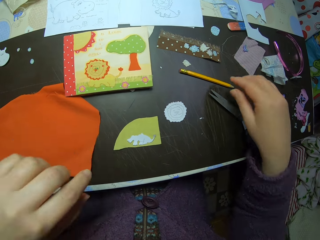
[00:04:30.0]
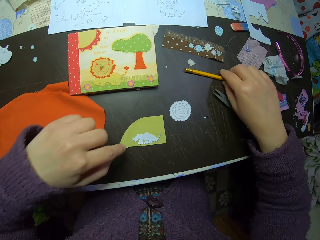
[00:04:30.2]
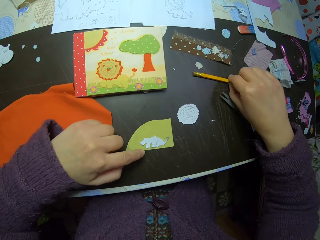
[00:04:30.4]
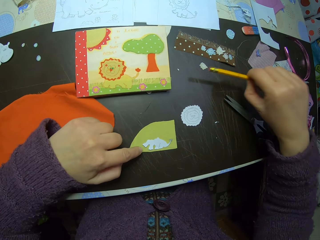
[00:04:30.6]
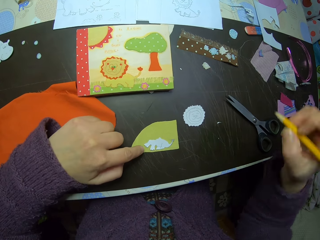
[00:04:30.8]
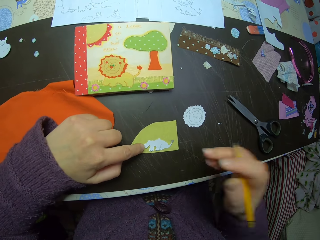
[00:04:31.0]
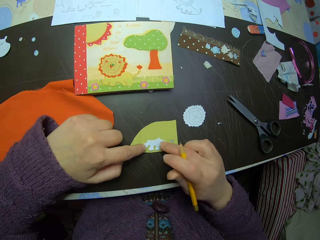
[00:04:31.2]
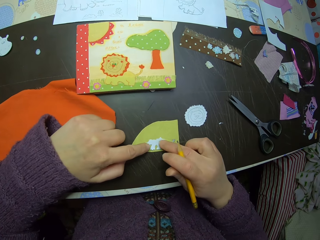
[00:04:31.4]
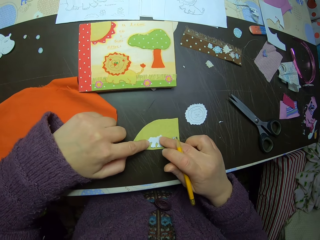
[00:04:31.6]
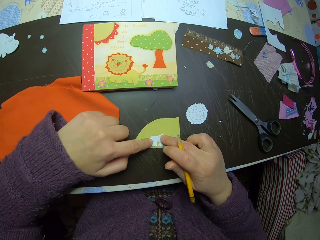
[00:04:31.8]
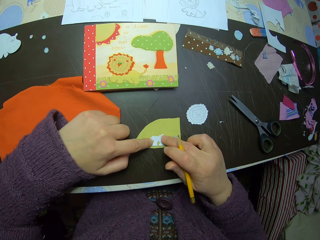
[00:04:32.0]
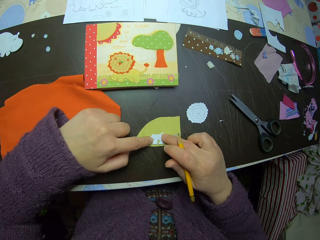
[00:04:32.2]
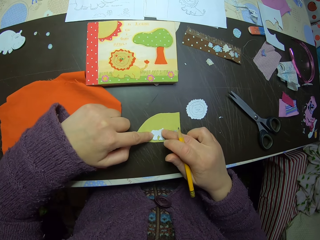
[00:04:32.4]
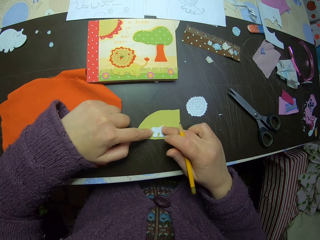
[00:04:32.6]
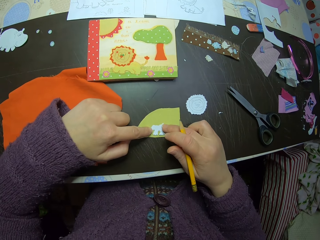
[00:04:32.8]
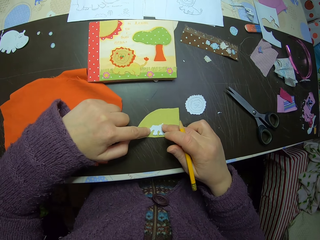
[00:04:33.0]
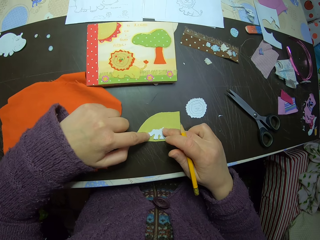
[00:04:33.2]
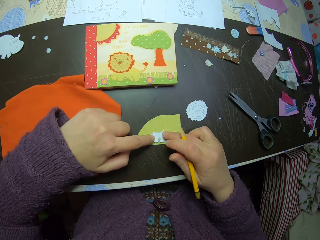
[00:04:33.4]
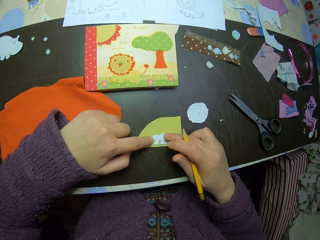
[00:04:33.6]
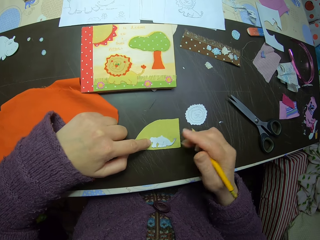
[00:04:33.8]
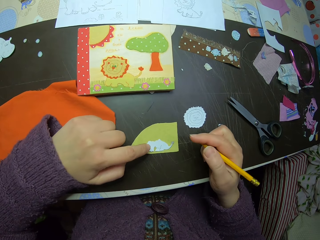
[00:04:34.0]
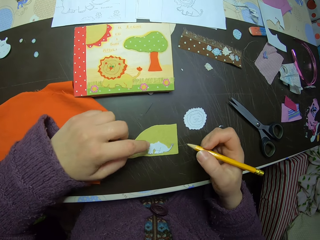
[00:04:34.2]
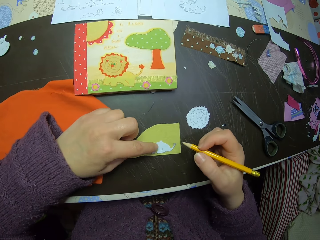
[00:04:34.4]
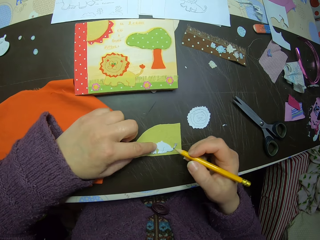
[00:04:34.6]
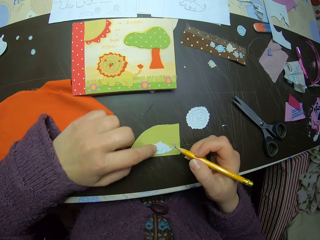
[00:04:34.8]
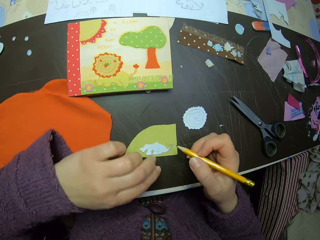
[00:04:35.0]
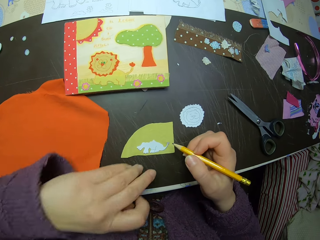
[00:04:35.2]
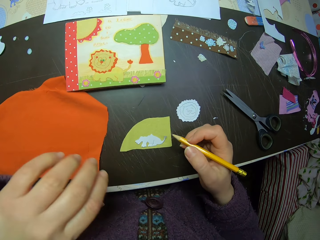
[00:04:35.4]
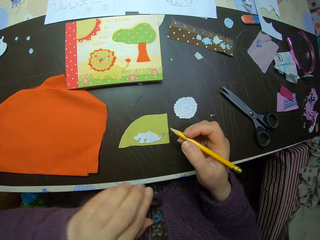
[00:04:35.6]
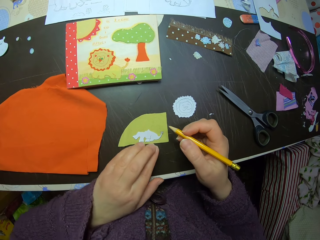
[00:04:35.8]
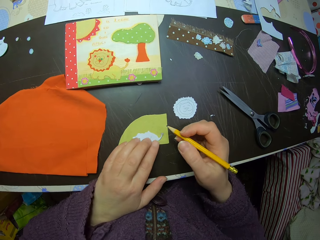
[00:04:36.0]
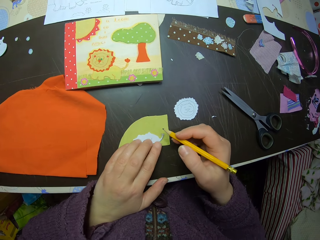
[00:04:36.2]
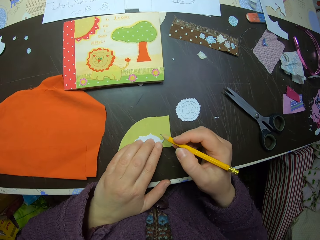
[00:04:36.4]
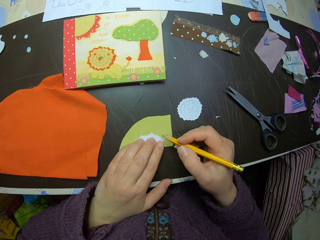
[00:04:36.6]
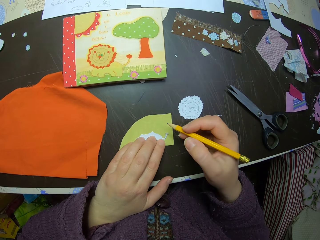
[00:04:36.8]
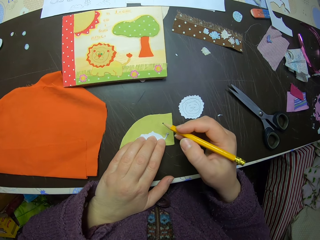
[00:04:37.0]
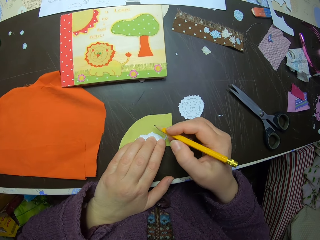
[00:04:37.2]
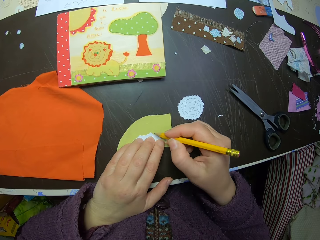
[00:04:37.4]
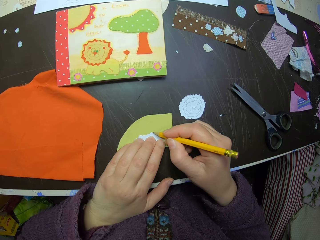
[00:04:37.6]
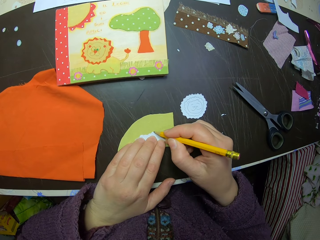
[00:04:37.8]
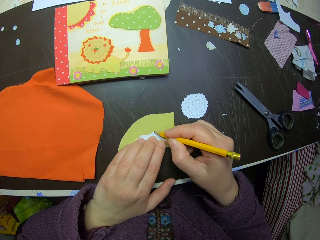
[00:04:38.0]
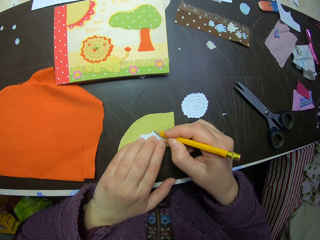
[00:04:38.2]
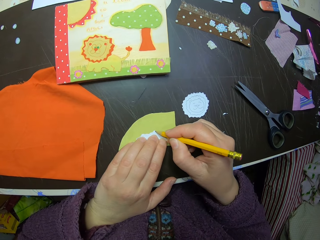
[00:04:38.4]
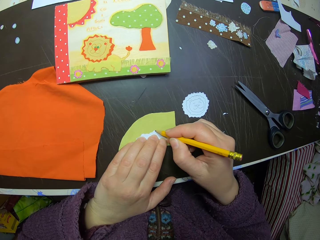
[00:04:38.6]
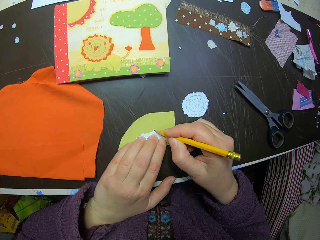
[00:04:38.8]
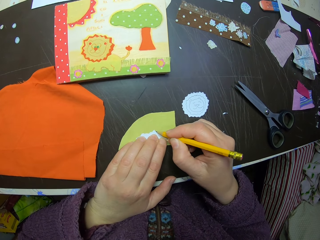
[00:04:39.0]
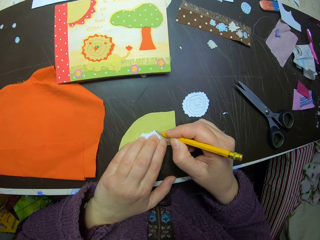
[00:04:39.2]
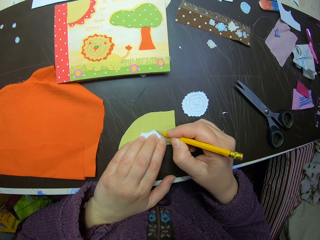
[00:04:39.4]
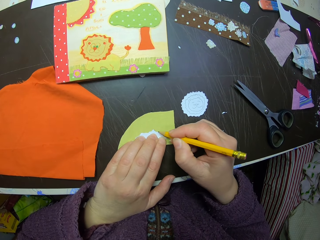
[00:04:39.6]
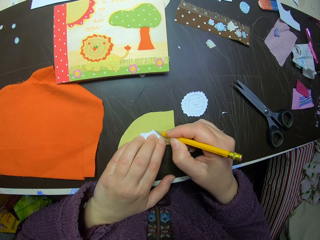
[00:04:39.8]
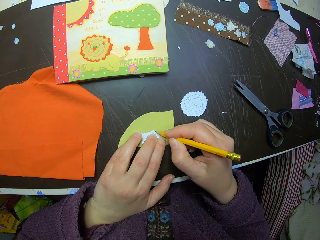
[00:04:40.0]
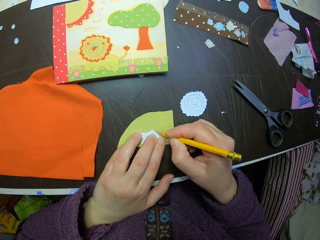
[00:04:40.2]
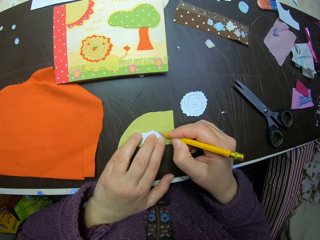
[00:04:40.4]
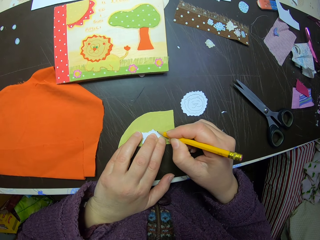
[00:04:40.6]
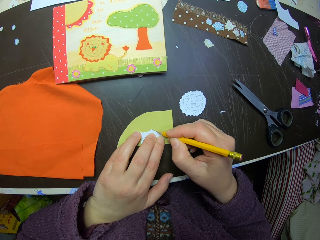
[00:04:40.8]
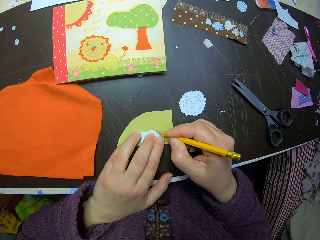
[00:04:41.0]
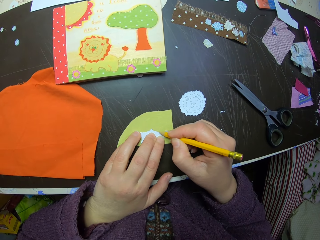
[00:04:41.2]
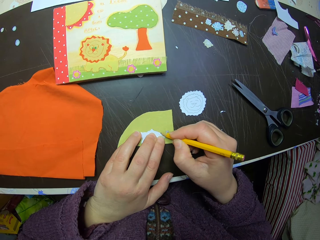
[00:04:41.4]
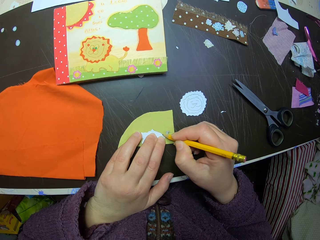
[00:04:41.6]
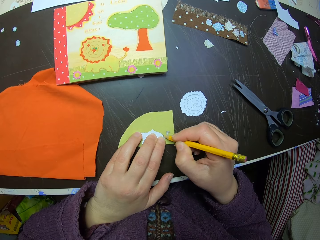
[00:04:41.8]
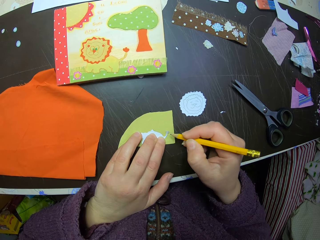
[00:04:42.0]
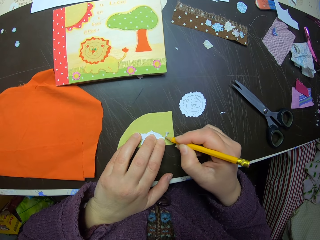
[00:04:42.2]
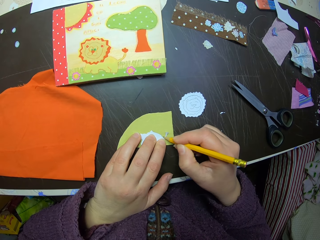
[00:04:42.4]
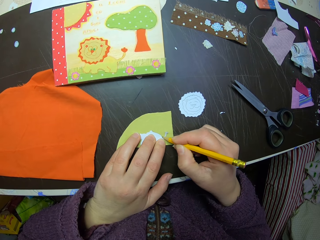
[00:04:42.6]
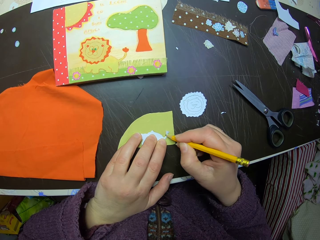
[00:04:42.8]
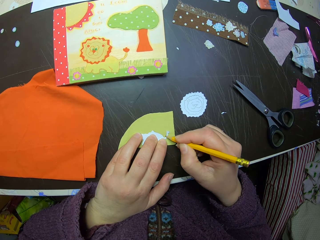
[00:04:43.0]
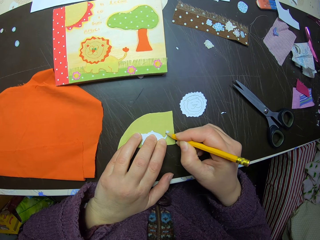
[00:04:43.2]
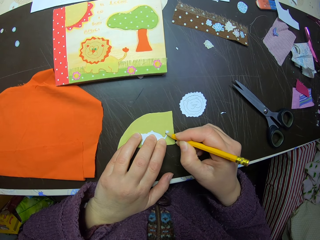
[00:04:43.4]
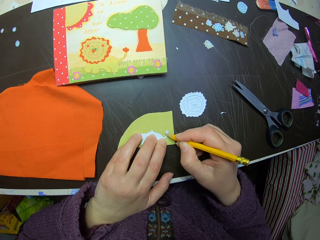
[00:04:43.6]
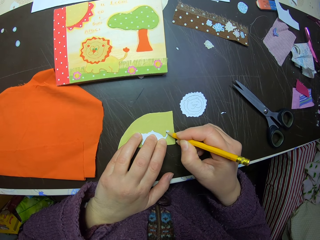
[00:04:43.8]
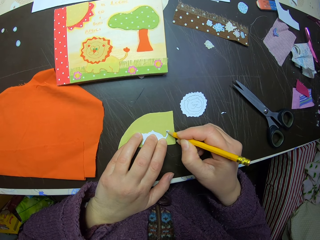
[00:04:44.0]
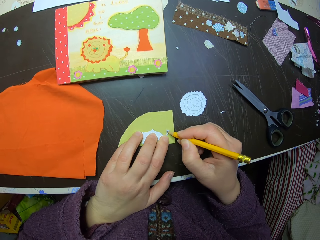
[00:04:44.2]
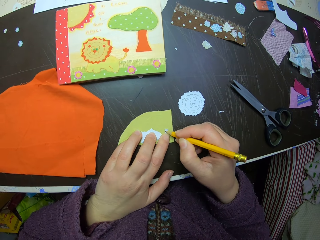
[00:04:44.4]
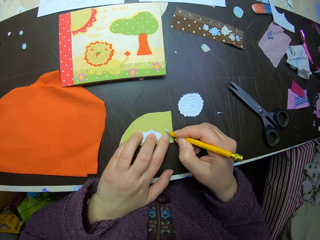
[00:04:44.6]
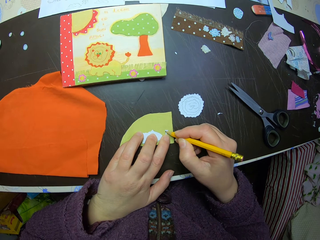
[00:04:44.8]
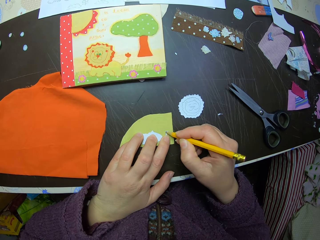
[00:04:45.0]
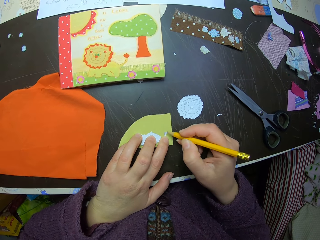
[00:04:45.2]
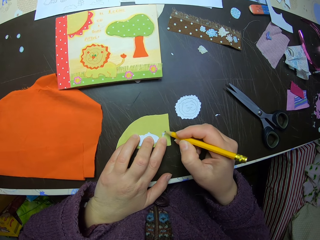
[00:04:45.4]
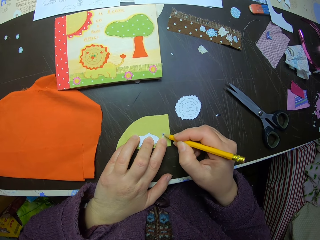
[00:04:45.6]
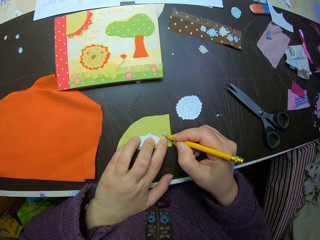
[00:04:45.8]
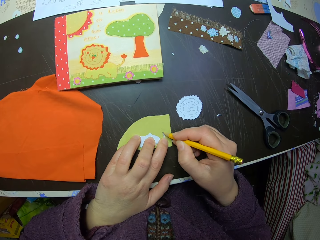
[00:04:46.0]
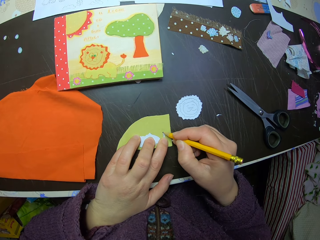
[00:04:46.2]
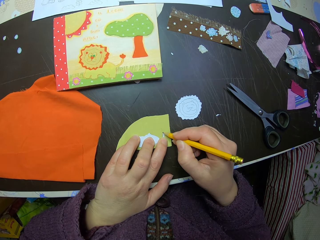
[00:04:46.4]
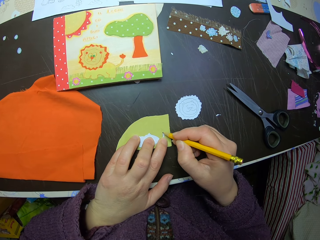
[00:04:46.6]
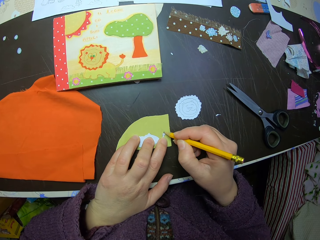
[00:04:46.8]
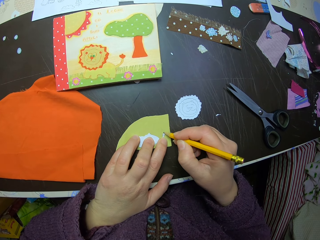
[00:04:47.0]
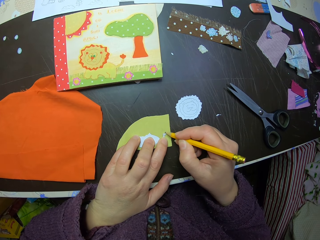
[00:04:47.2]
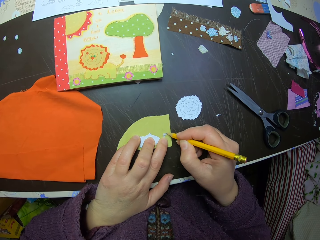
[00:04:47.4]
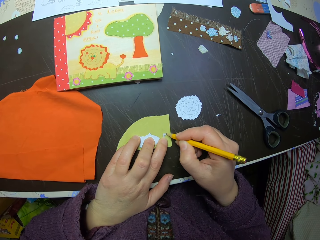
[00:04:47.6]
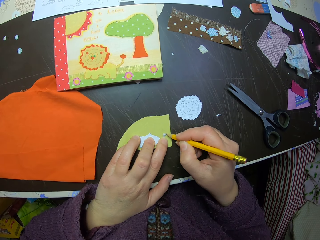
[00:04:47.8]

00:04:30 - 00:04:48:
The camera wearer removes both hands from the yellow piece of fabric. She picks up the pencil from the table with her right hand. She adjusts the paper craft on the yellow piece of fabric with both hands. She brushes her fingers on the table. She draws, using the pencil, the shape of the piece of paper on the yellow fabric. She draws the shape again.

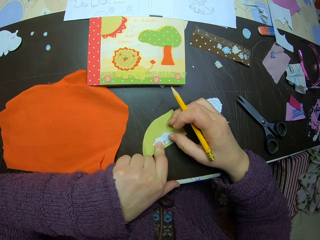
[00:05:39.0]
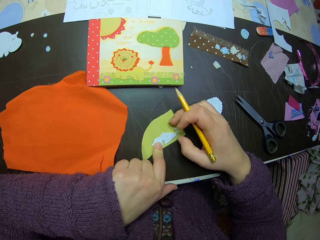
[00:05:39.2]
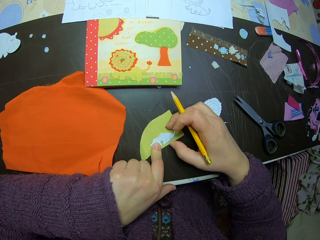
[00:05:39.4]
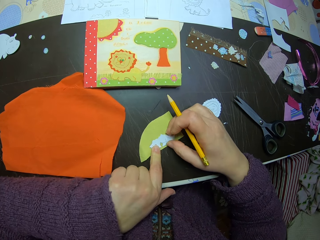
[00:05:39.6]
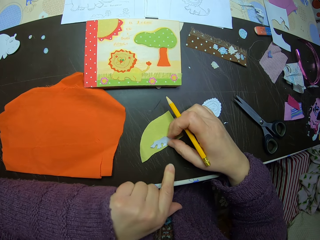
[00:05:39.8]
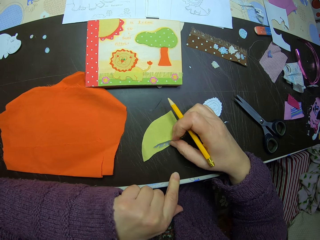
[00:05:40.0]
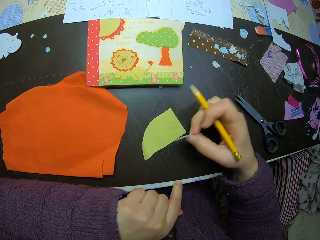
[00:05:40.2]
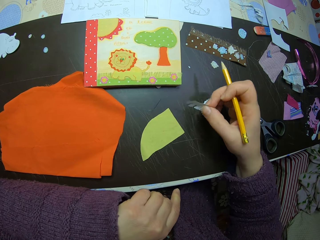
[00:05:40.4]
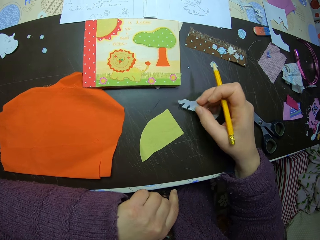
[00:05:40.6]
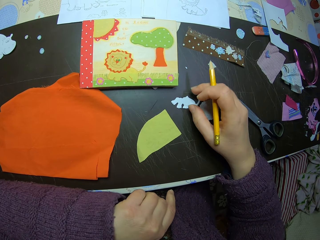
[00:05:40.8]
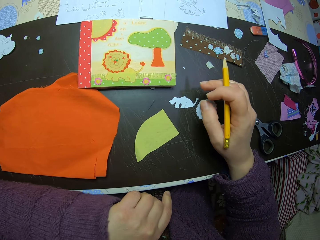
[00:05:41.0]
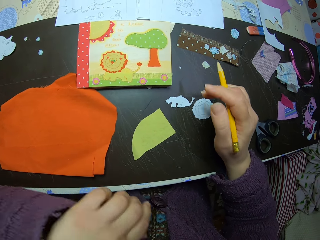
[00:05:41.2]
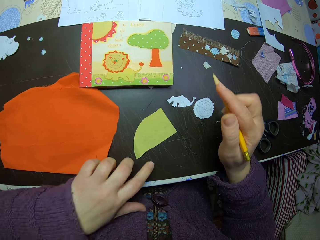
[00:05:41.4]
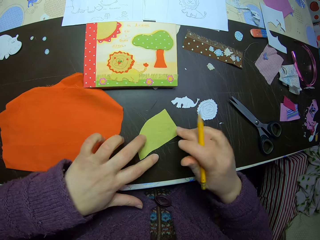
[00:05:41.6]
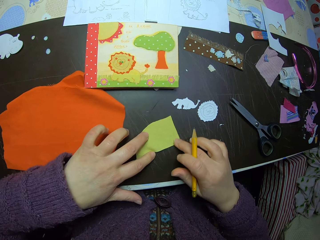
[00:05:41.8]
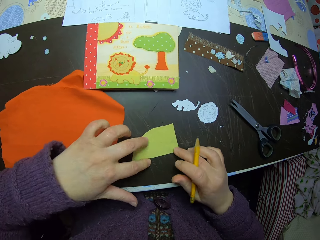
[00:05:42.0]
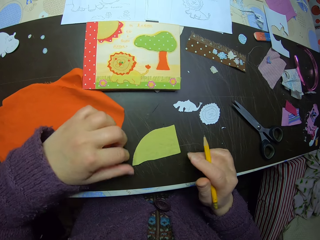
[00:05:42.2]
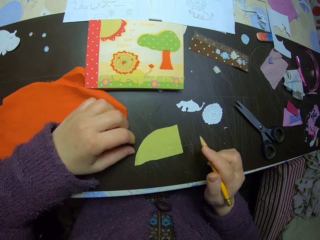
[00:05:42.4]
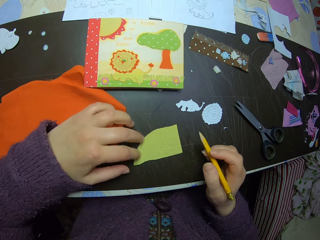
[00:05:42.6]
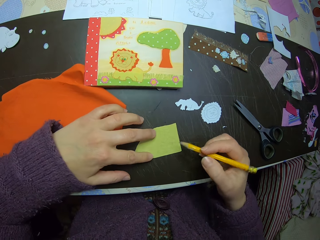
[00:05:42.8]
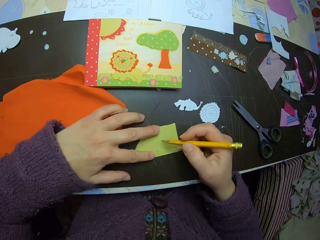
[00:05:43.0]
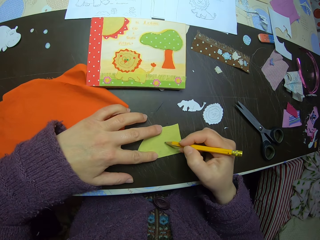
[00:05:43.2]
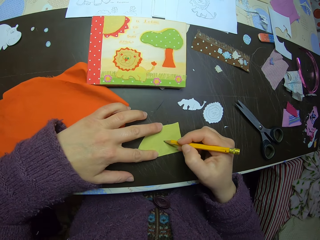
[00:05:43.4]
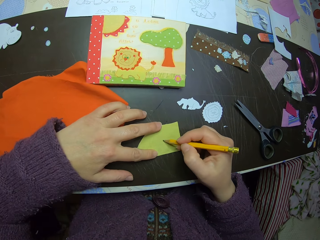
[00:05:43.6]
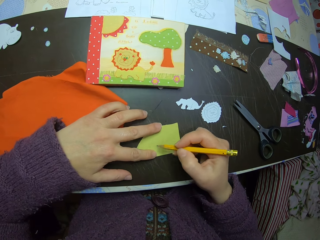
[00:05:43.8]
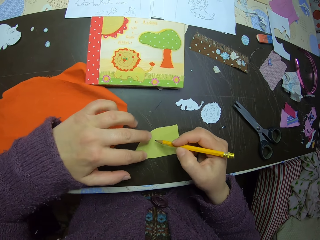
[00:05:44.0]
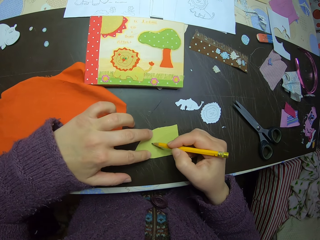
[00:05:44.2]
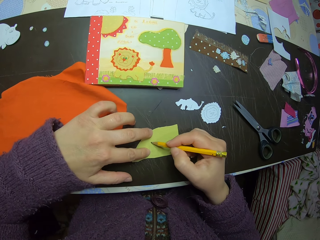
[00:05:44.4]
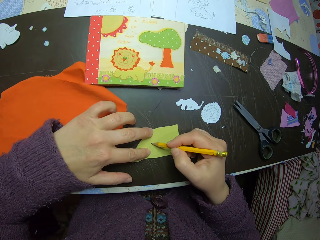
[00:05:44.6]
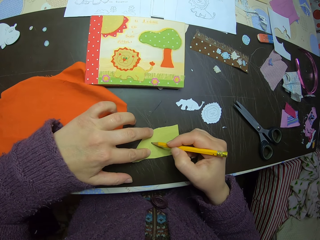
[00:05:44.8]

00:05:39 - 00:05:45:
The camera wearer removes the cutting template. They drop the cutting template or paper craft on the side of the table. They adjust the yellow piece of fabric with both hands. They draw on the manila paper.
